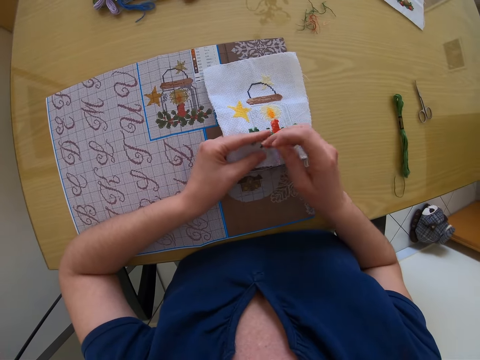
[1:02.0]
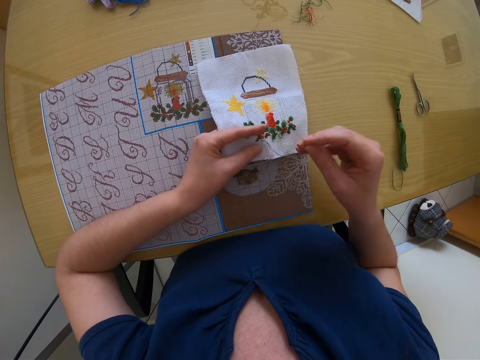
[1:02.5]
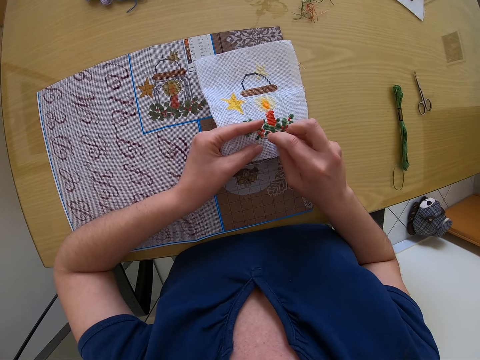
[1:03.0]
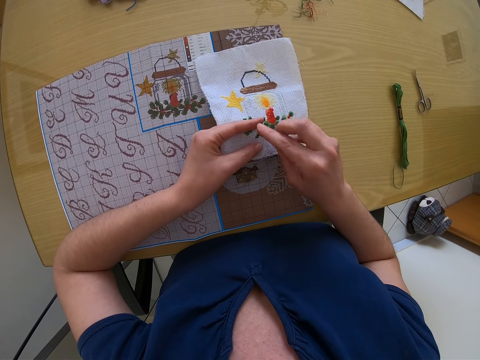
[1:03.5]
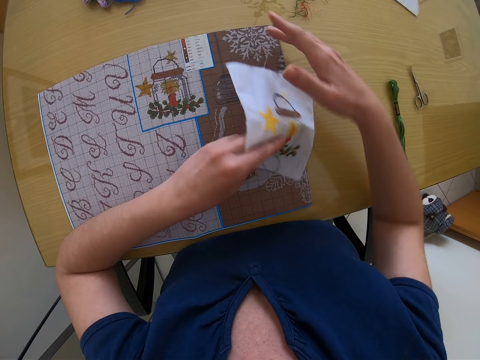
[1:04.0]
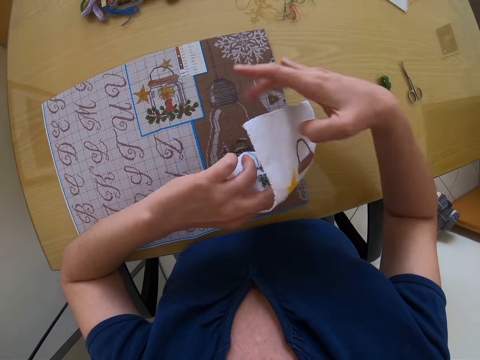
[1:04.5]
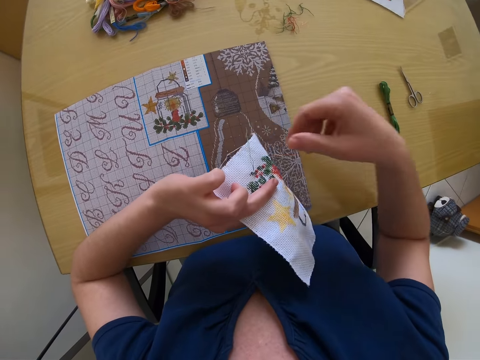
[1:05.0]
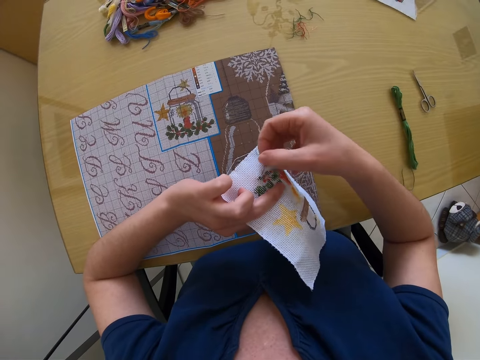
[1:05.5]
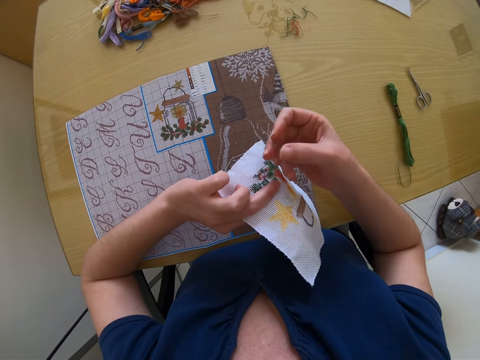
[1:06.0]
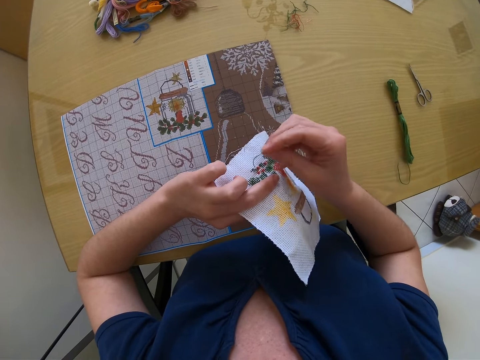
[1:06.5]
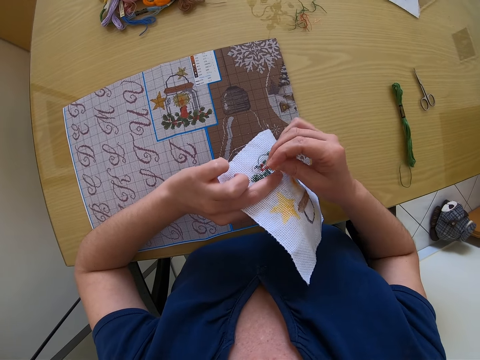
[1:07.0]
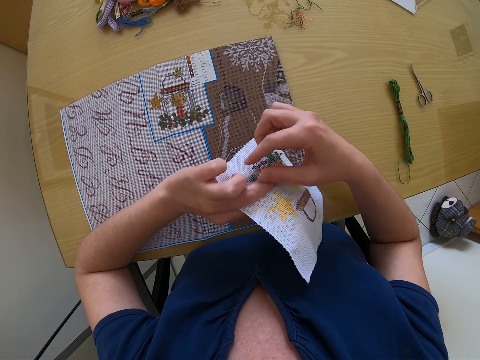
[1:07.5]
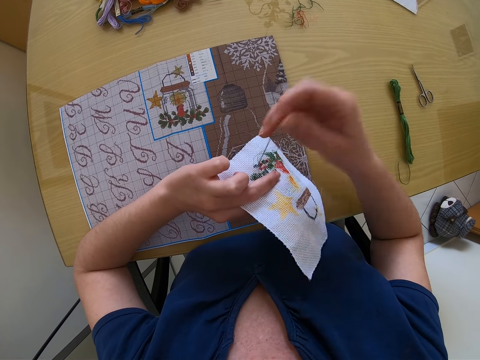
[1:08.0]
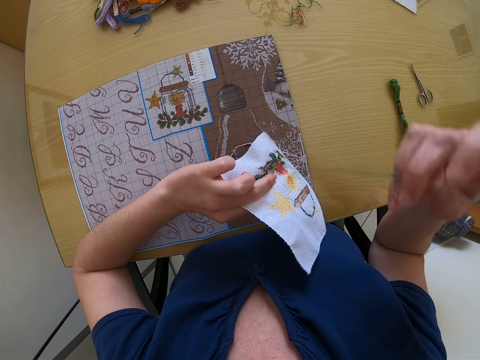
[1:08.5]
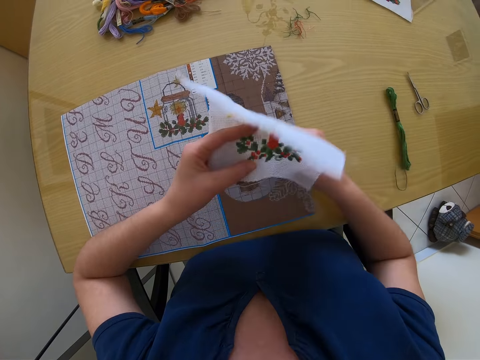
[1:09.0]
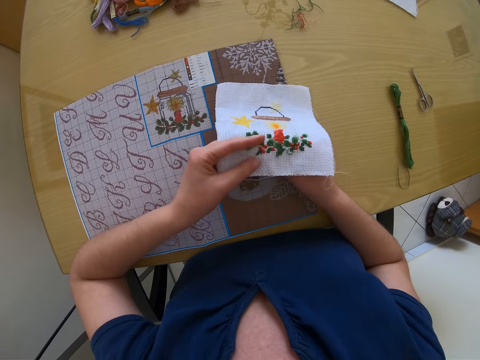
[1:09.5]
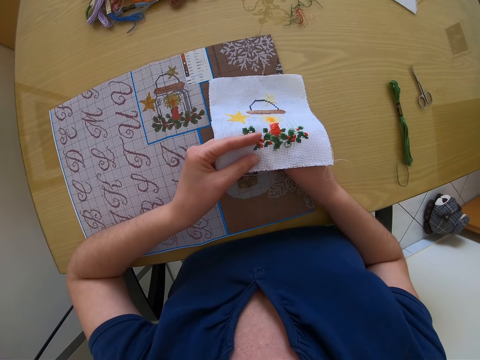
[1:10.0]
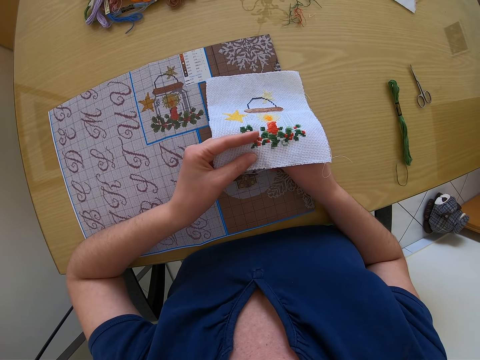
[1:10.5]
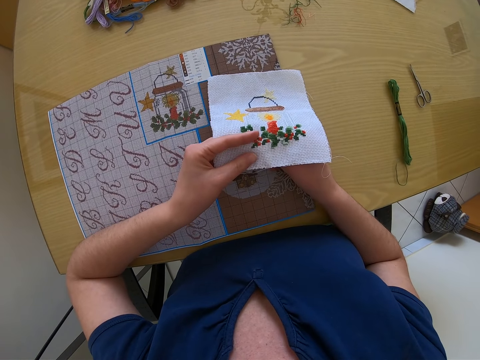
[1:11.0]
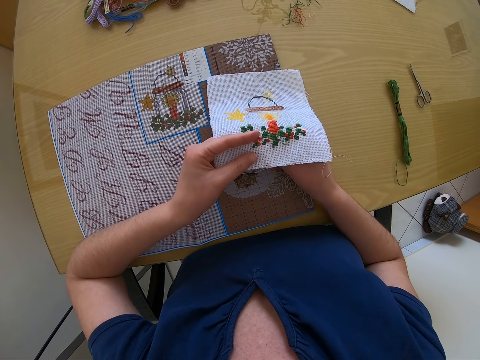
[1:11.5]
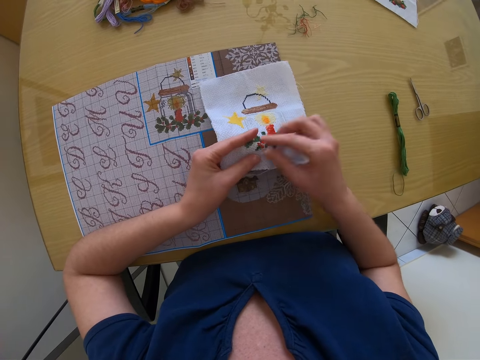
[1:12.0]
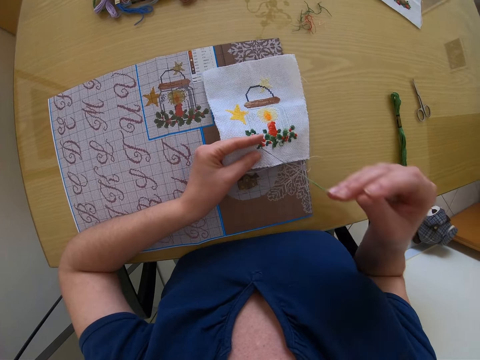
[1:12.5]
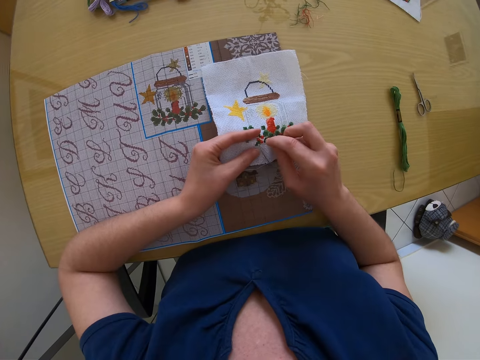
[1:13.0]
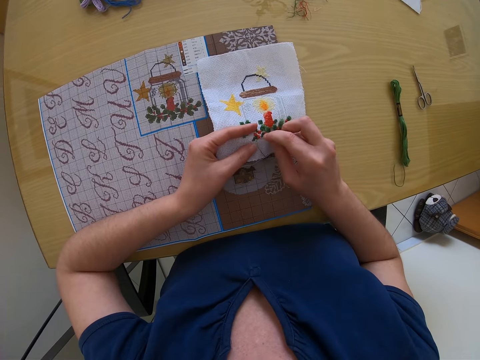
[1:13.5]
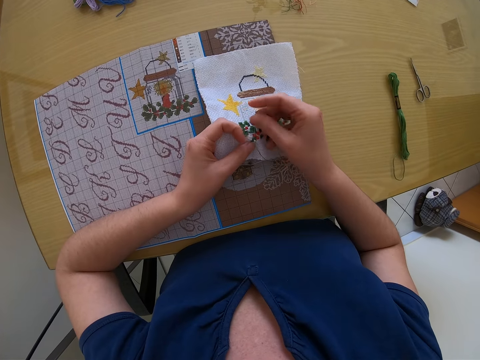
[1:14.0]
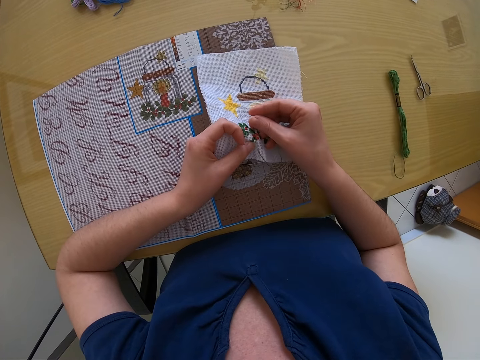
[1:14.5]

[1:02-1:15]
The camera wearer flips the cloth or muslin. She ties the yarn with the needle in her hand. She sews the cloth. She flips the cloth. She sews on the muslin with the needle in her right hand.

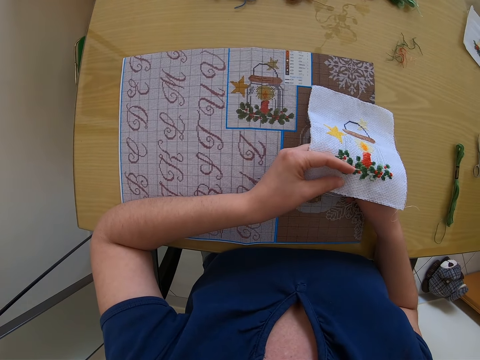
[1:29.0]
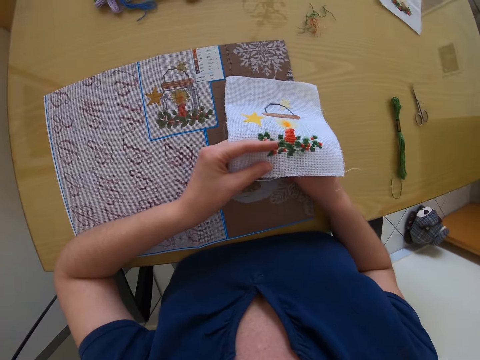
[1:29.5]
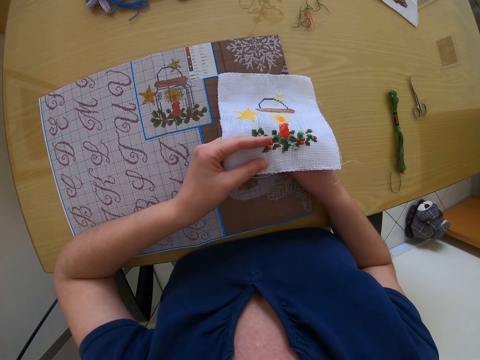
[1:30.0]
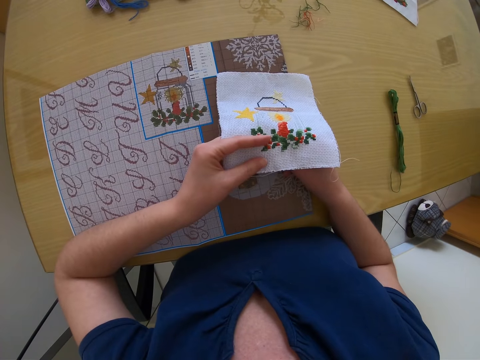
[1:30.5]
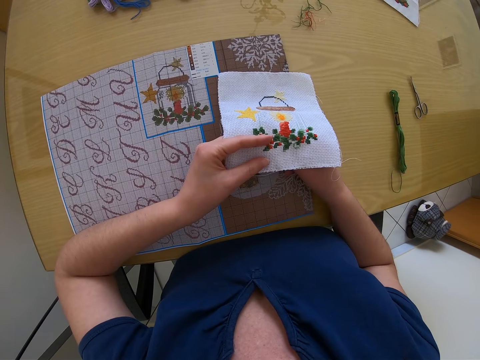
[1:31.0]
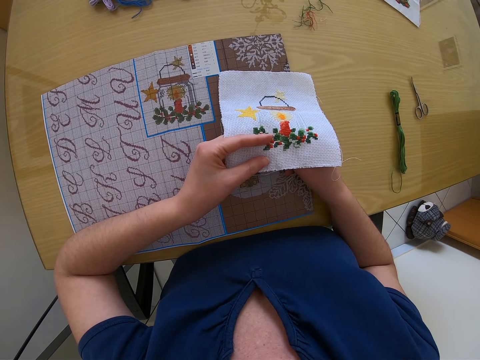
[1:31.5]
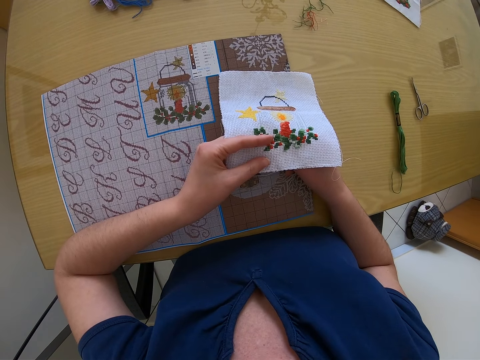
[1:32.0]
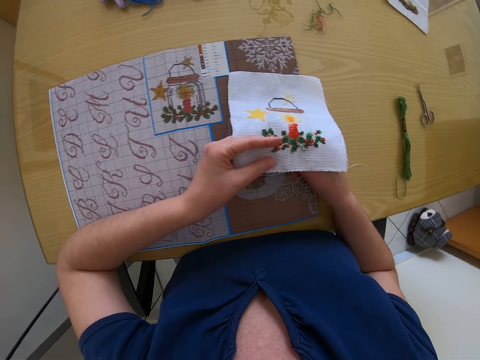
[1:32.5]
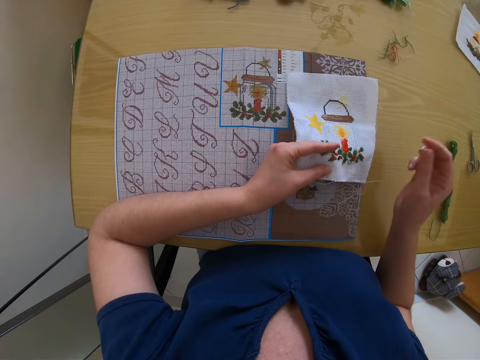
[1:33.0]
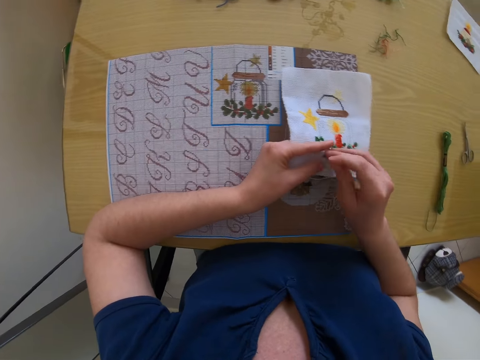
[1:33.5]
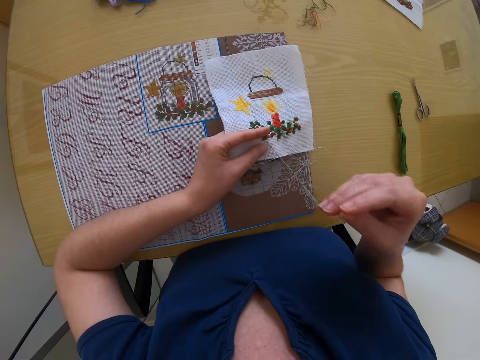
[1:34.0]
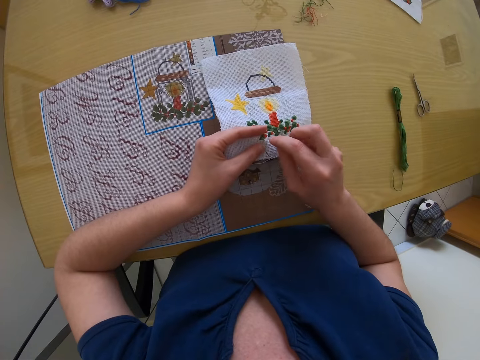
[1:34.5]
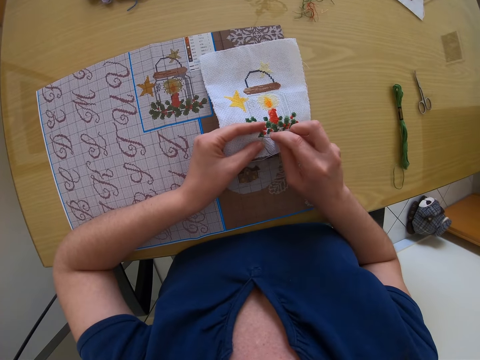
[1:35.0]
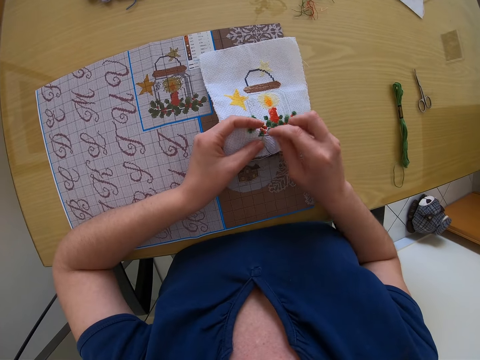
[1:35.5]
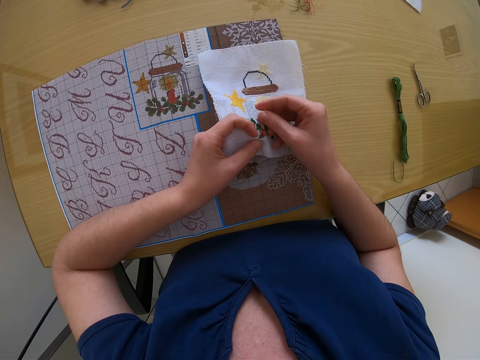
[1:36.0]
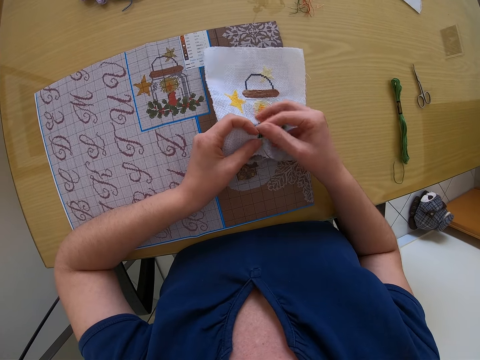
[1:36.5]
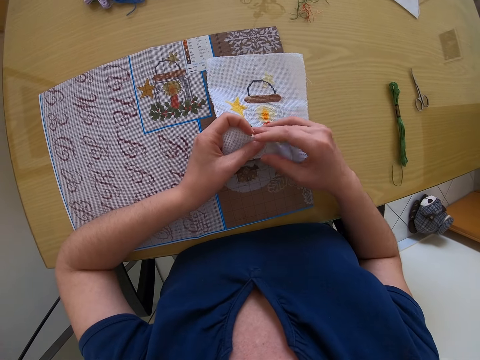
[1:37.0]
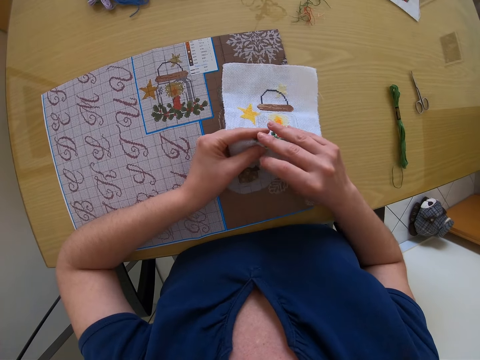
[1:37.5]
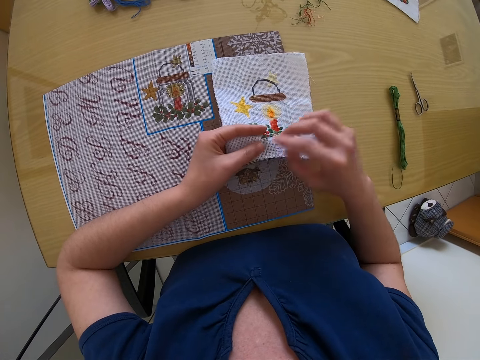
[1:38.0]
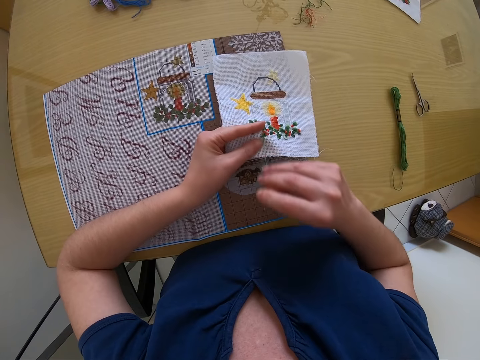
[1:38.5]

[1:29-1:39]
The camera wearer compares with the clothing. They sew the cloth.

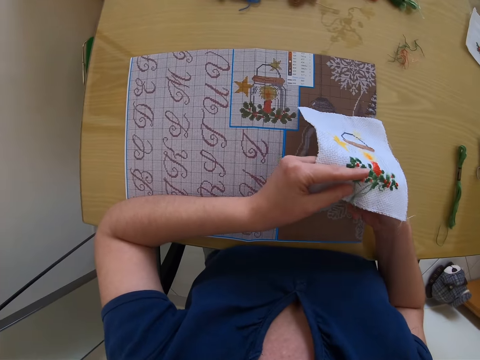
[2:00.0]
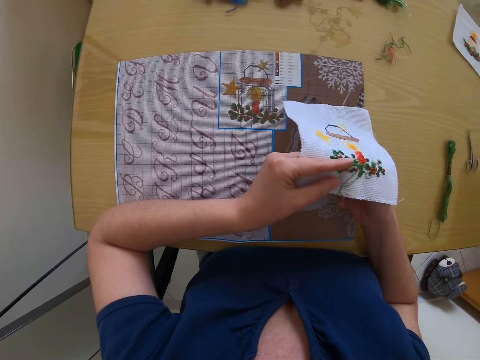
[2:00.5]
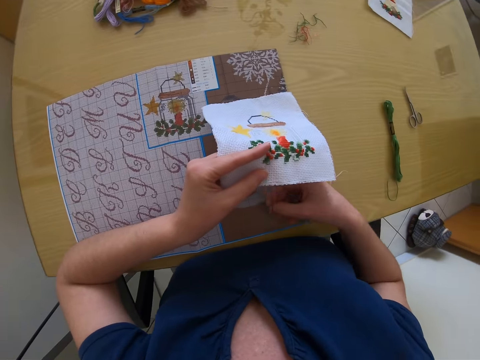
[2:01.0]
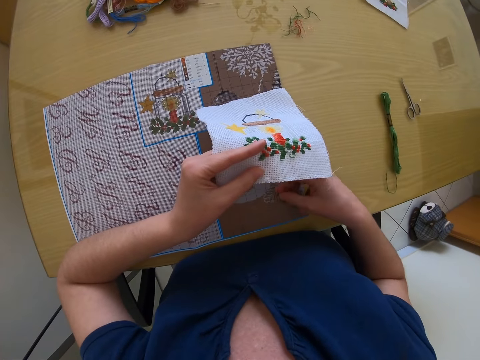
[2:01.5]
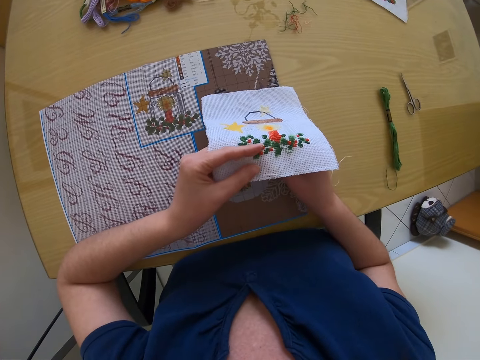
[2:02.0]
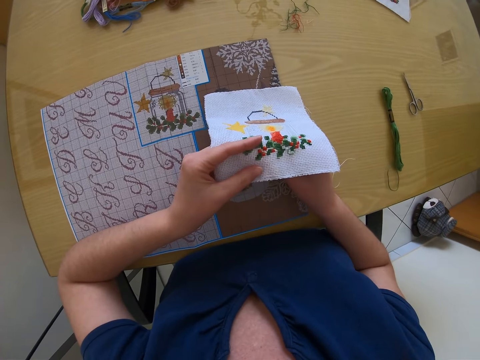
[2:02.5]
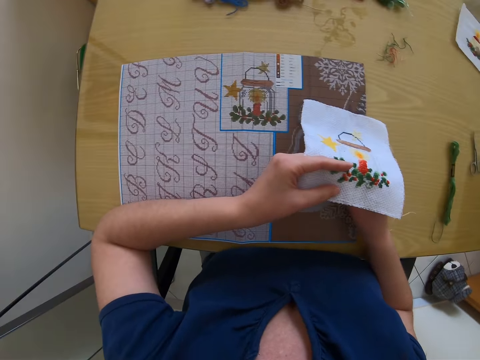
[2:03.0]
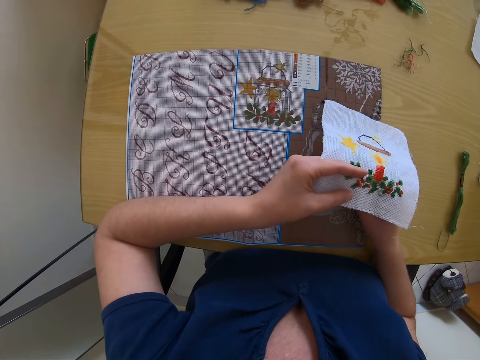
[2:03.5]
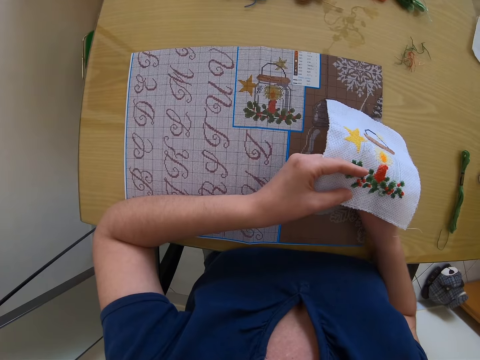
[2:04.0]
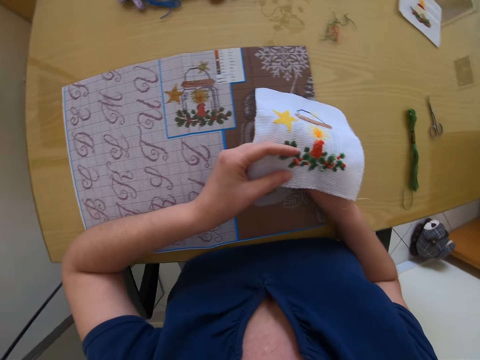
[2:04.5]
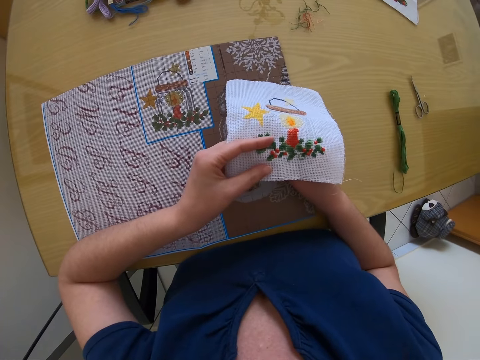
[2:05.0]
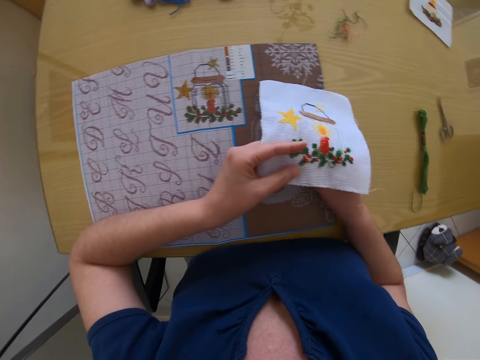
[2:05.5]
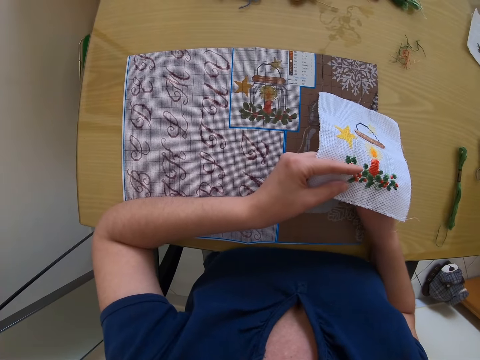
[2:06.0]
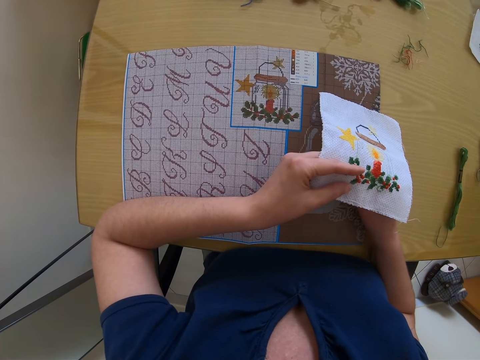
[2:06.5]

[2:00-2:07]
The camera wearer compares with the clothing.
